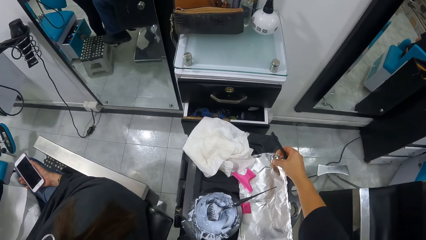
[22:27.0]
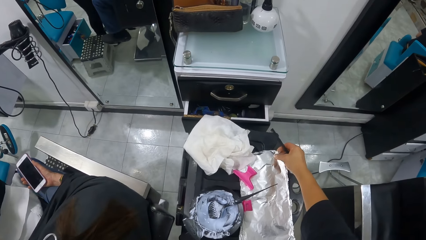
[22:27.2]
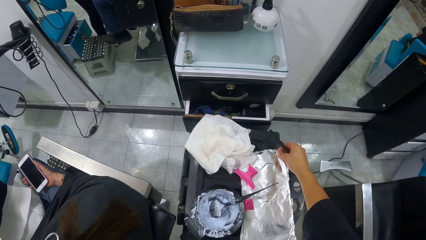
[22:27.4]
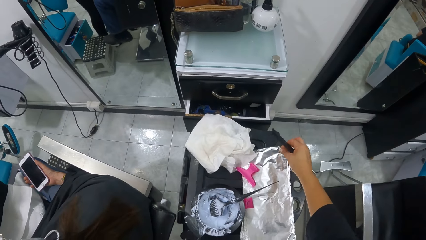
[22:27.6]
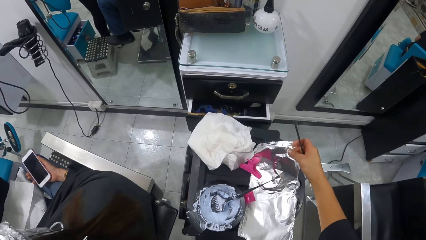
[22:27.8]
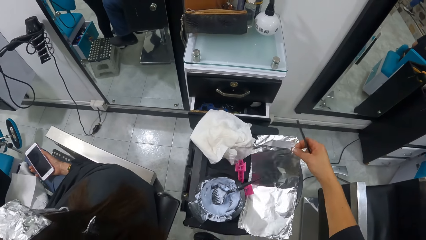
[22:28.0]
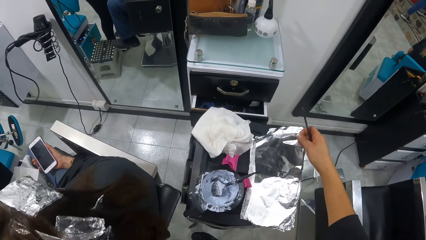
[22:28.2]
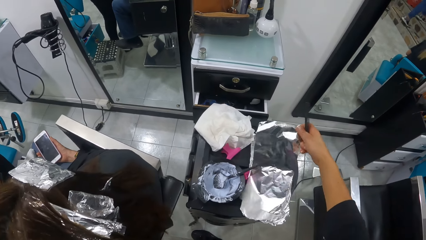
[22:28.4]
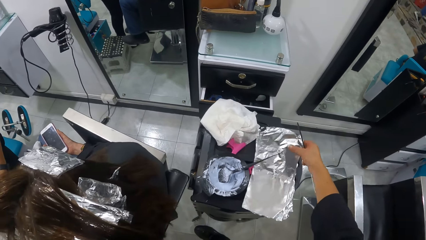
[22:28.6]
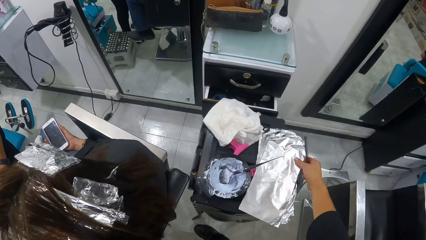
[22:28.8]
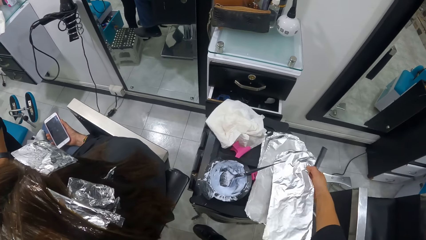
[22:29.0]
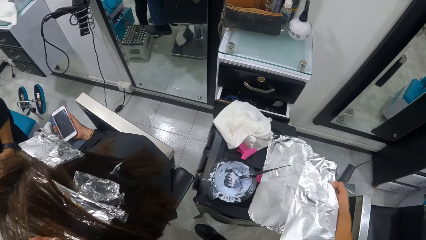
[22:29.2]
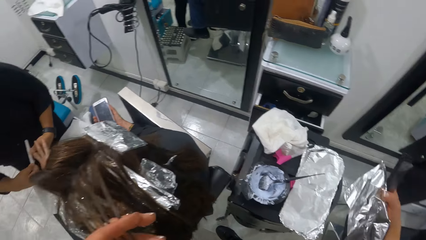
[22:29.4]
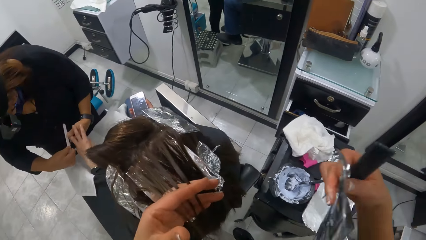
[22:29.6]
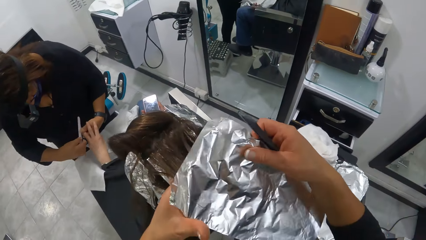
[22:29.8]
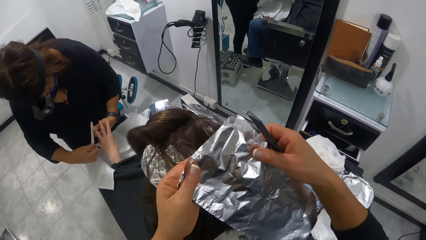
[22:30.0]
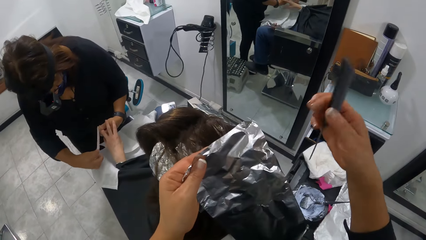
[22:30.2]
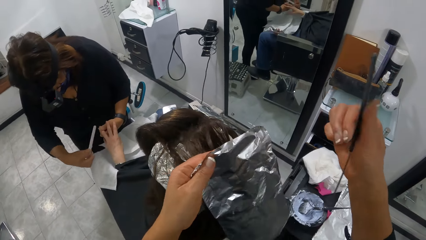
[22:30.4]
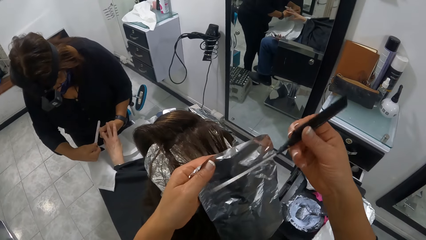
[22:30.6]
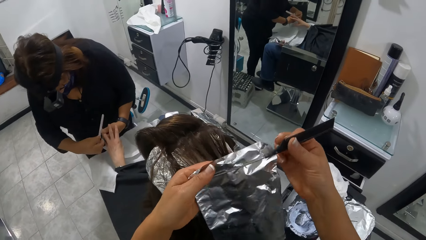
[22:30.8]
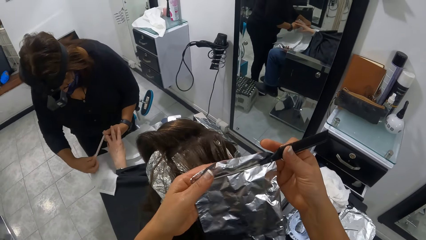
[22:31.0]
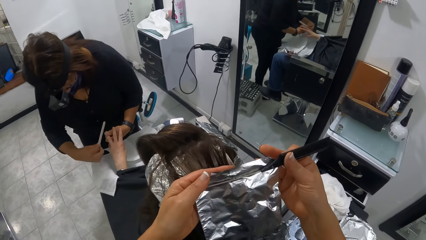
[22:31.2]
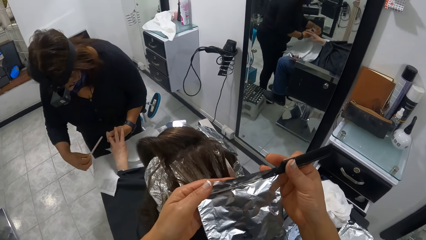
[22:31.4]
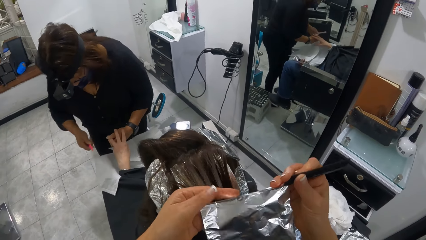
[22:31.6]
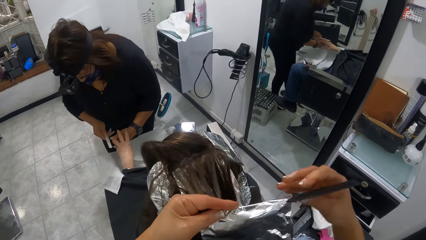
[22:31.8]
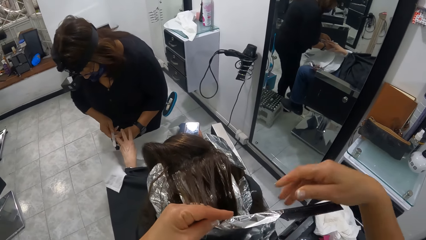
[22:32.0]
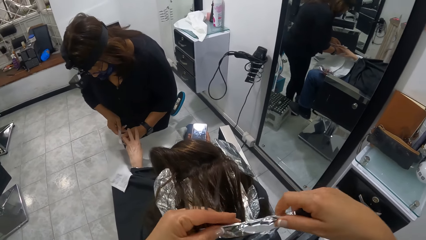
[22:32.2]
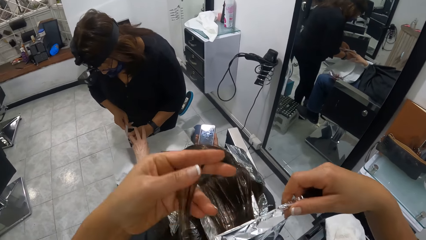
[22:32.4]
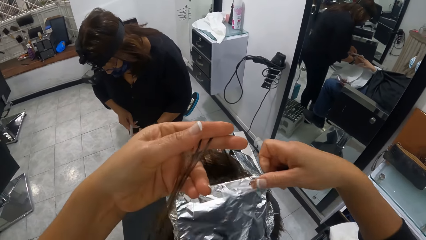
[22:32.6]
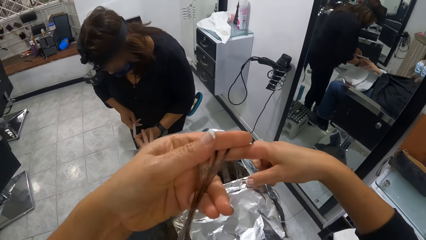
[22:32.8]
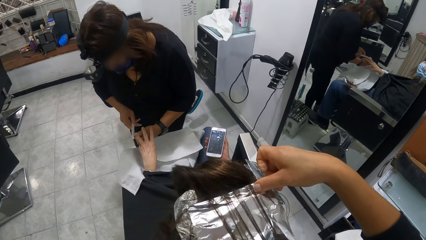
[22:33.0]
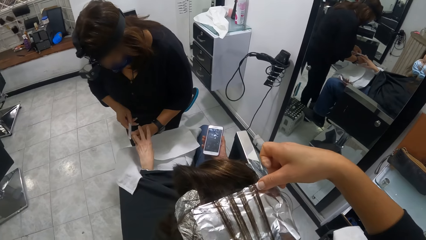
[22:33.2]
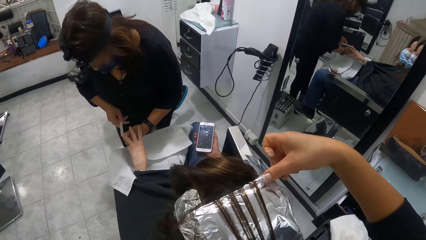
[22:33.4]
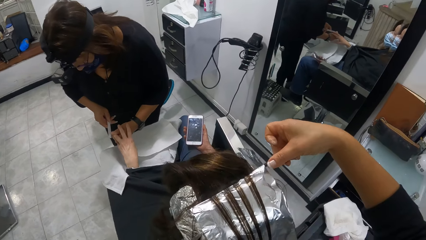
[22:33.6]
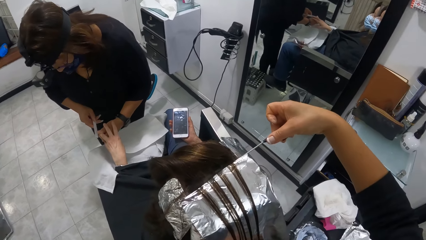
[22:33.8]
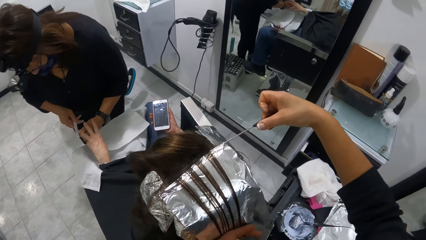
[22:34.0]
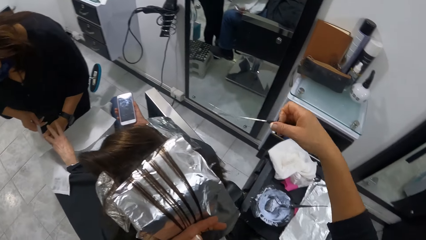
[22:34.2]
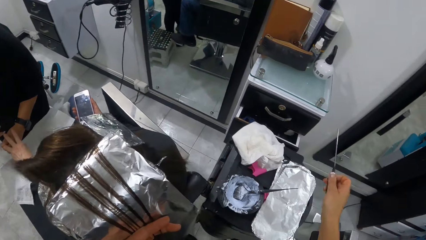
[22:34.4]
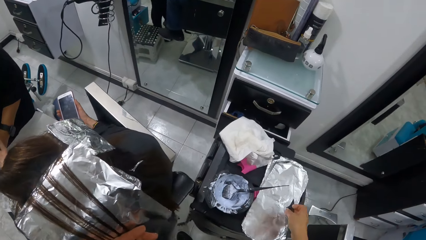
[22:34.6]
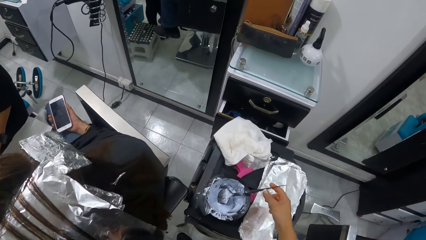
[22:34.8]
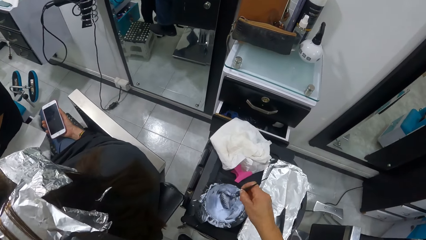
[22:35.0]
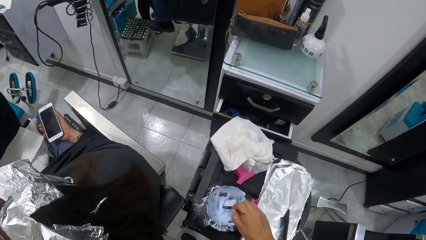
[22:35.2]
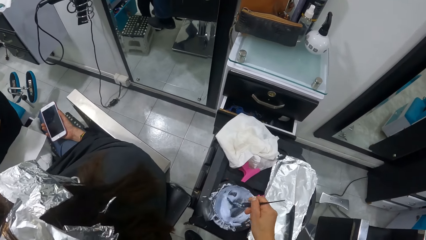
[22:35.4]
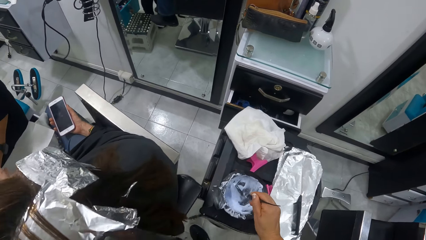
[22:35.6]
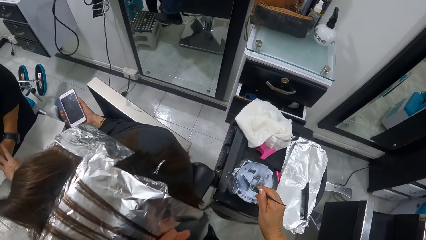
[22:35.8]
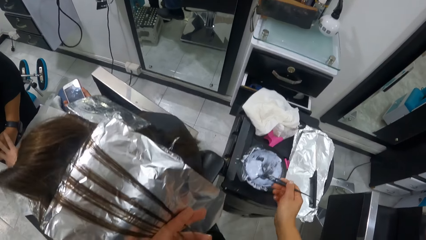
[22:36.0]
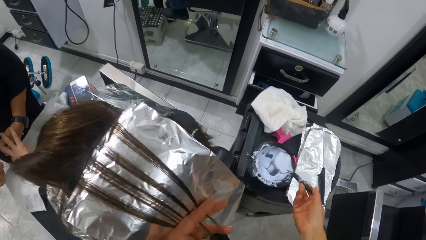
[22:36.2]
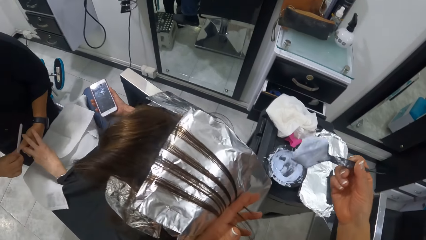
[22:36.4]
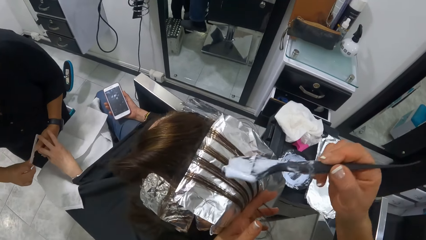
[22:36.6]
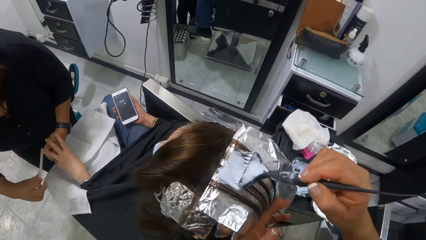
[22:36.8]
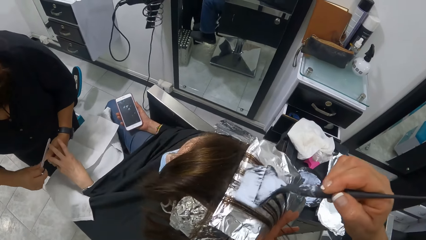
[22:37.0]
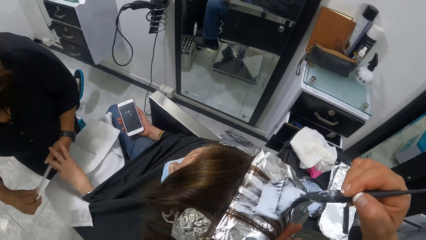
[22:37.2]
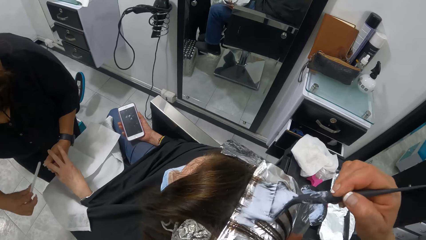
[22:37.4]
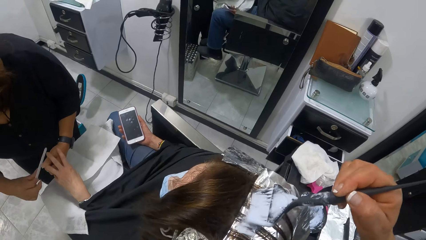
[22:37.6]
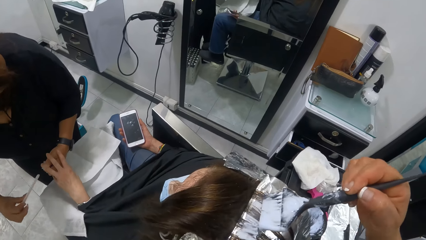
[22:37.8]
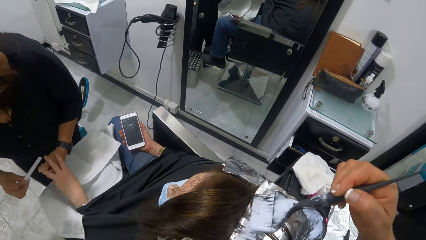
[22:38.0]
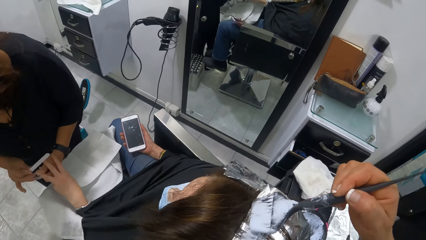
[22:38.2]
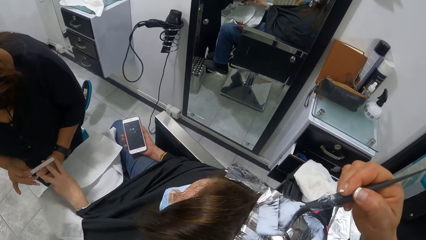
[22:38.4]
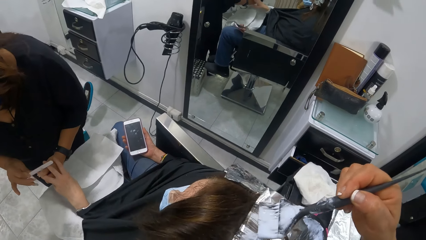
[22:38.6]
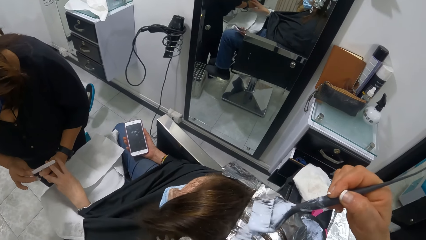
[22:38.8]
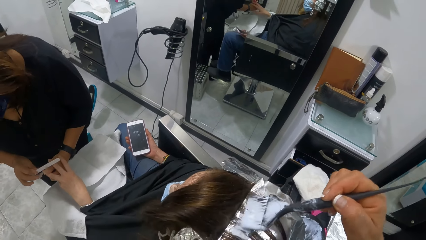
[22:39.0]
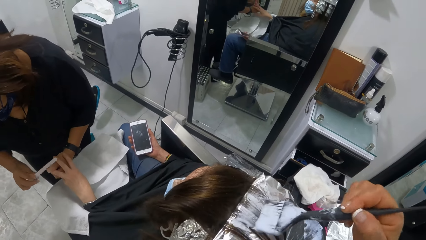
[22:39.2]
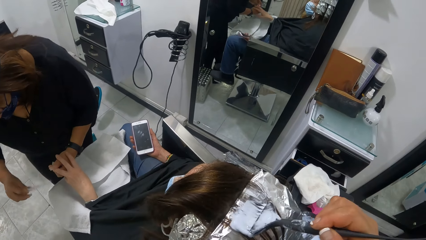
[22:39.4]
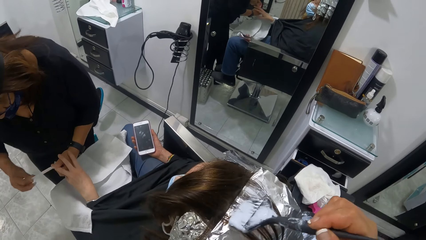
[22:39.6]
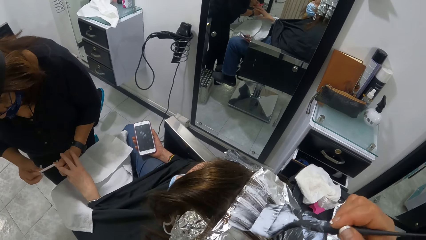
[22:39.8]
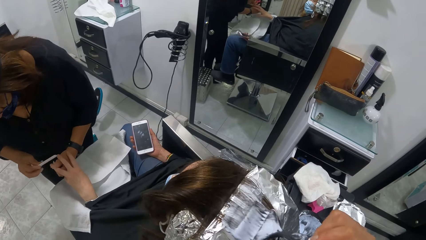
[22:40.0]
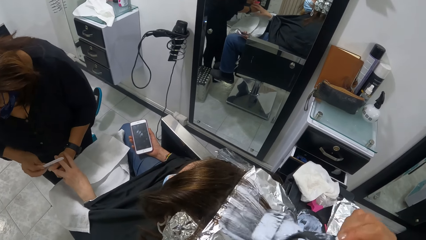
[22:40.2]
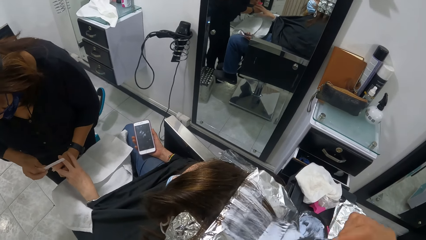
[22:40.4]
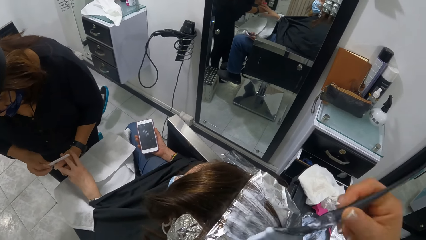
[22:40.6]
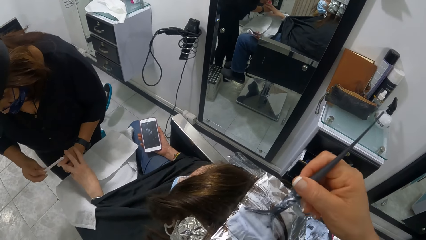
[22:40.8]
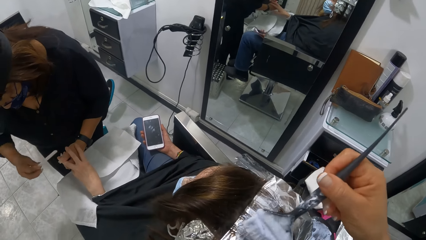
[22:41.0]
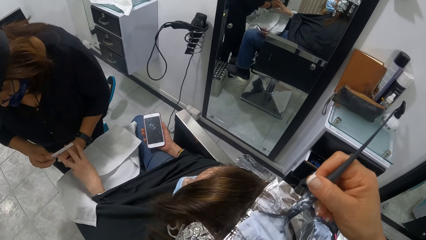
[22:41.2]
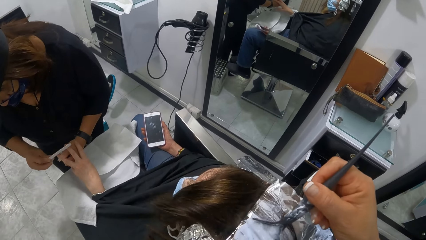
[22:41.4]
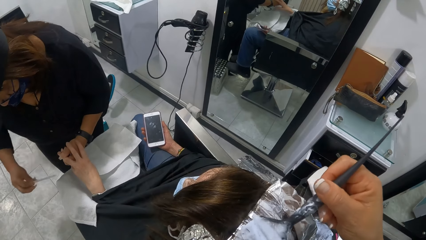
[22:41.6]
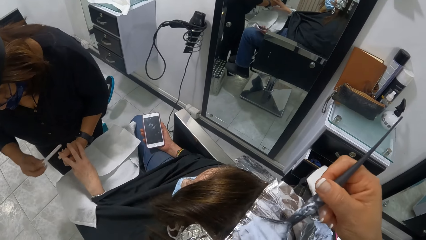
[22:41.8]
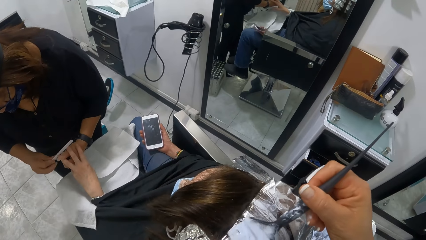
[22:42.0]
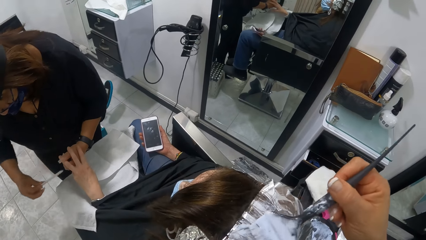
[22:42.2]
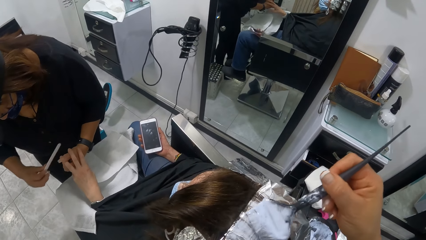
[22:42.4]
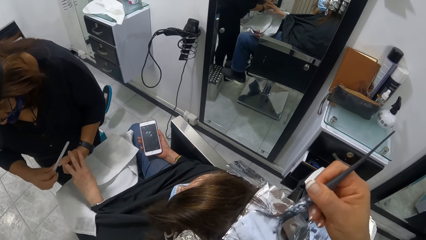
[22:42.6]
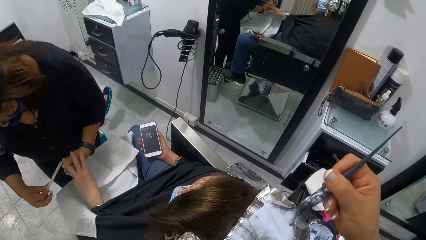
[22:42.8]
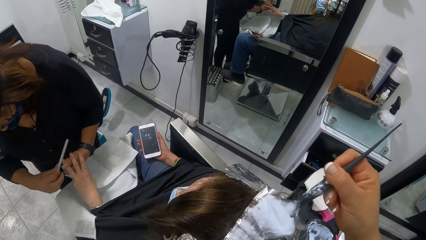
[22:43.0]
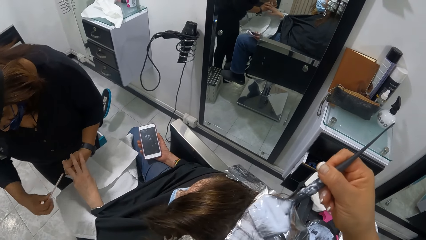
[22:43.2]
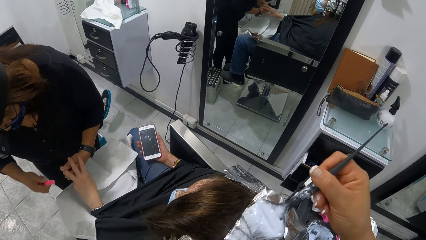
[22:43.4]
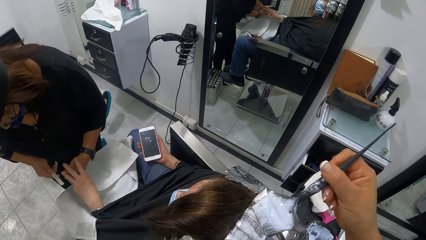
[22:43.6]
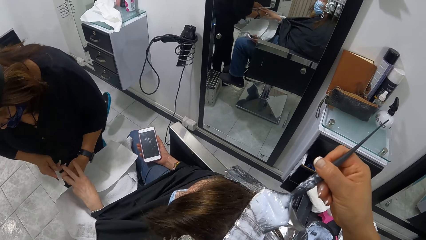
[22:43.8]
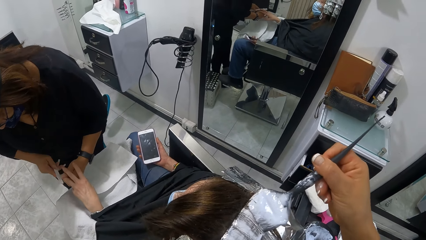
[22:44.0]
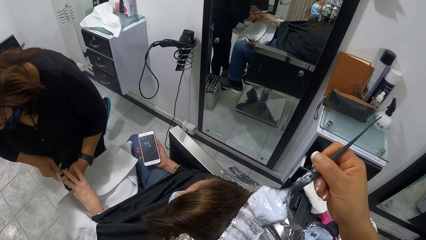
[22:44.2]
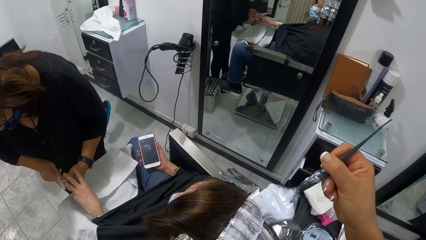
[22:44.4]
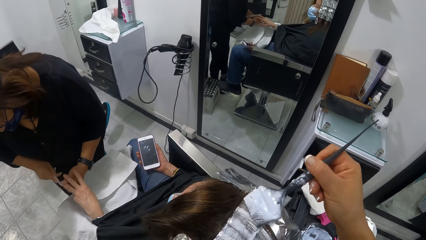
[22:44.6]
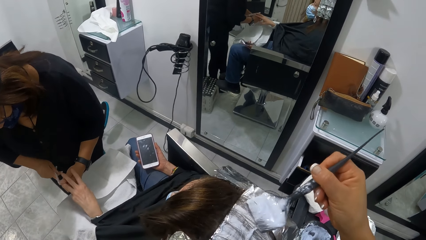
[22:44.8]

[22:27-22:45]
The camera wearer picks up a foil on the cabinet with her right hand. She rolls the foil on the comb in her right hand. She places the foil under the divided portion of the woman's hair with her right hand. She removes the comb in the foil with her right hand. She drops the comb on the cabinet with her right hand. She picks up the tint brush. She mixes the cream in the cup with the comb in her right hand. She removes the comb from the cup with her right hand. She plasters the cream on the woman's hair with her right hand.
